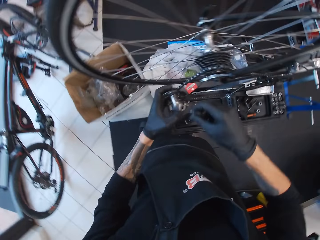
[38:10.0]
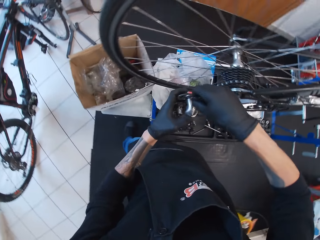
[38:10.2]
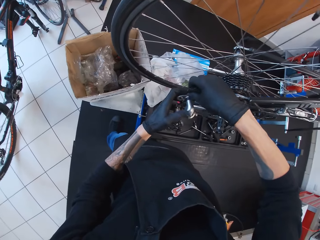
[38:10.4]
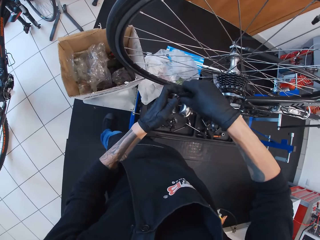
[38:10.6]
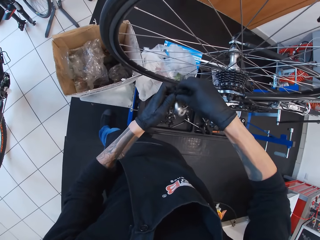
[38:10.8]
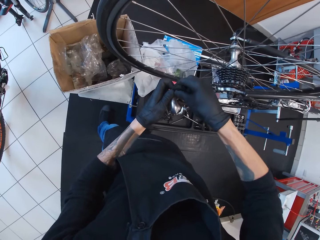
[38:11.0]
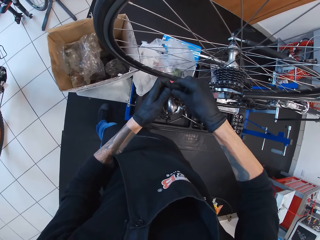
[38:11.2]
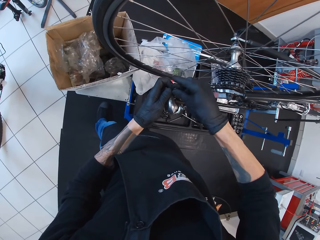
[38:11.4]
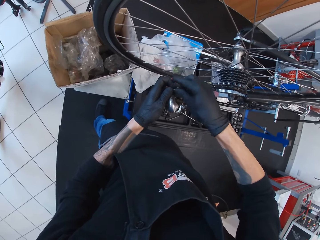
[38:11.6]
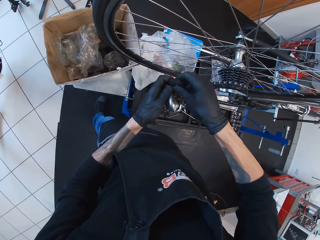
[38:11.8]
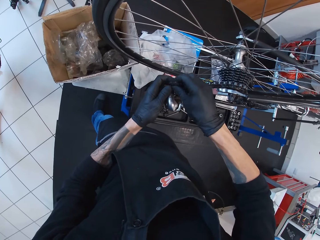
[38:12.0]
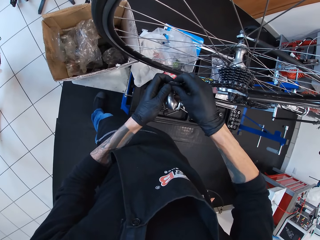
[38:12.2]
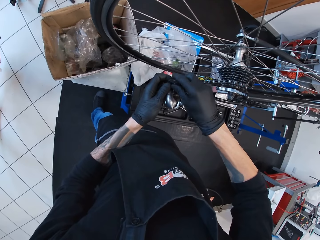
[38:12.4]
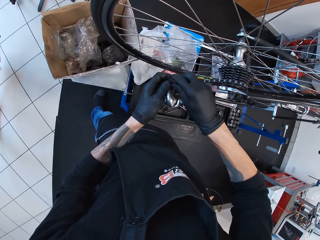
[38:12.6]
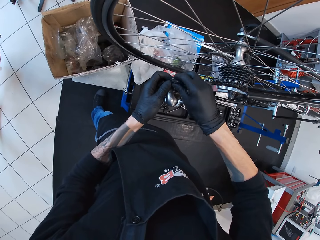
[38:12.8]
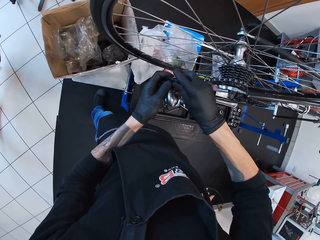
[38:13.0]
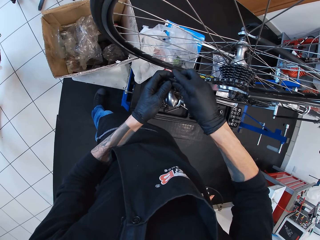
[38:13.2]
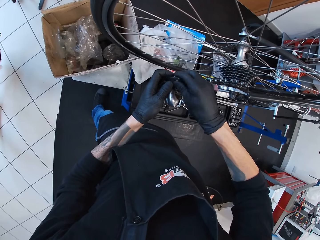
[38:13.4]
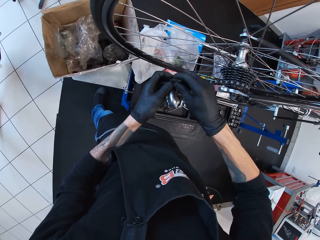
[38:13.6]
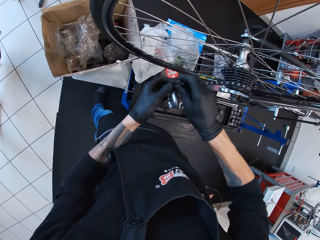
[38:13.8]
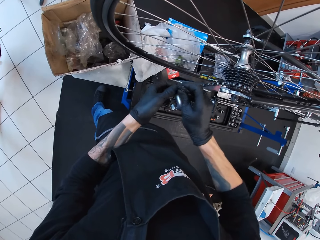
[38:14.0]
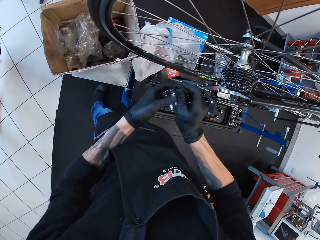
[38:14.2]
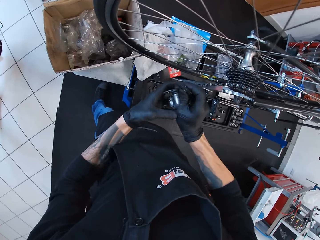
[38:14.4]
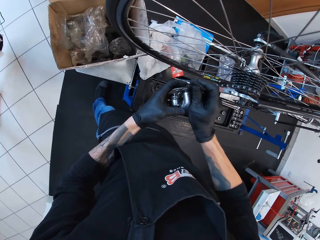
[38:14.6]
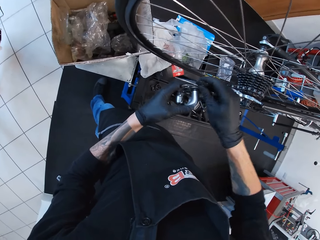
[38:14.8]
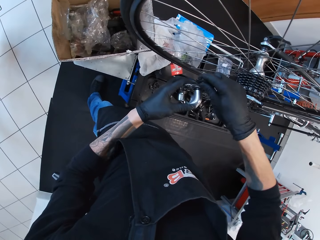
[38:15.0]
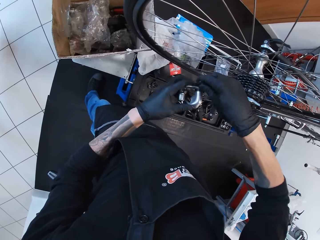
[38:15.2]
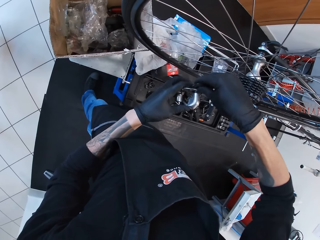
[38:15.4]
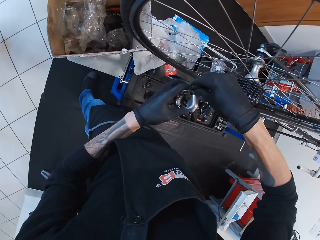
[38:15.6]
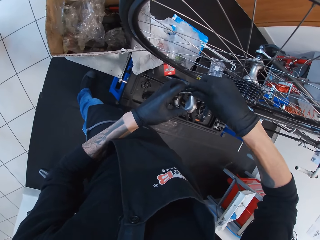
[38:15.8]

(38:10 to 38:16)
The camera wearer fixes the rear derailleur with hands.

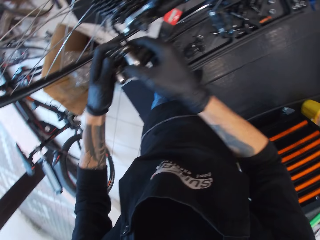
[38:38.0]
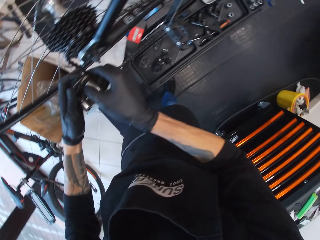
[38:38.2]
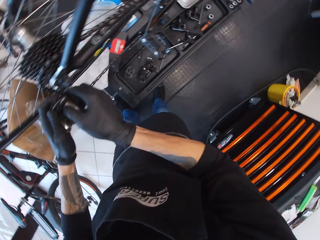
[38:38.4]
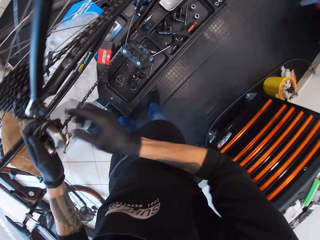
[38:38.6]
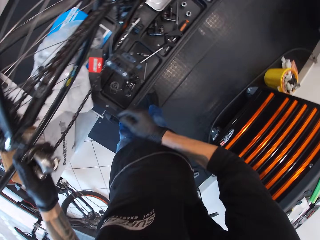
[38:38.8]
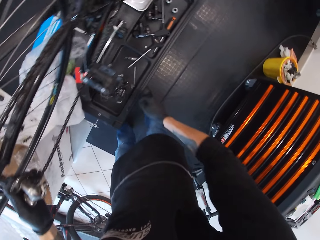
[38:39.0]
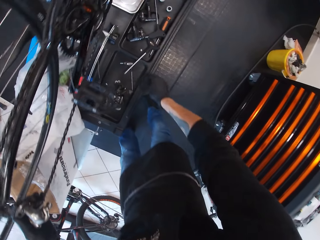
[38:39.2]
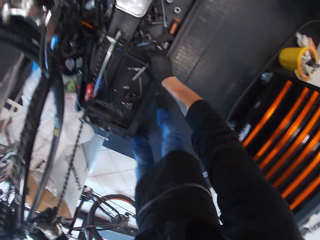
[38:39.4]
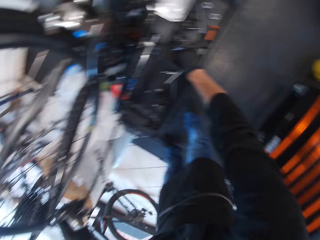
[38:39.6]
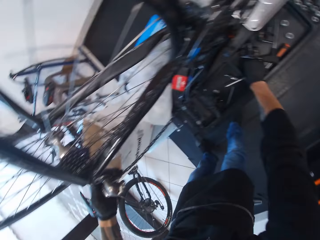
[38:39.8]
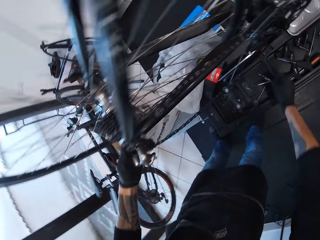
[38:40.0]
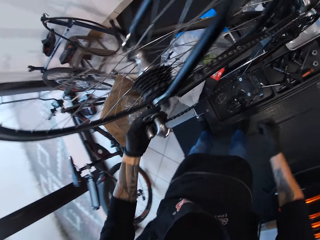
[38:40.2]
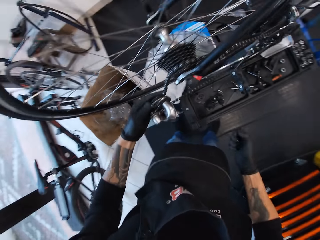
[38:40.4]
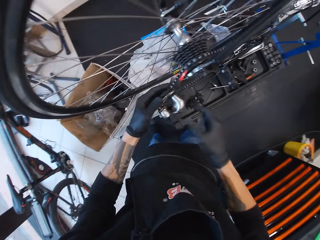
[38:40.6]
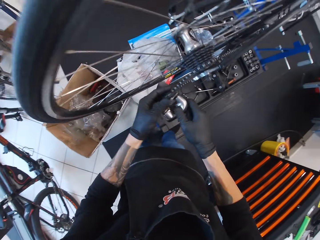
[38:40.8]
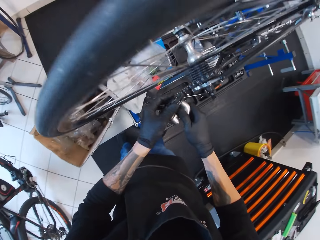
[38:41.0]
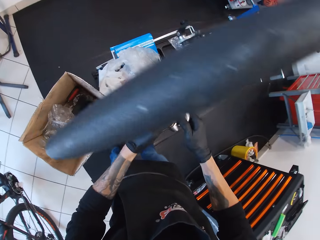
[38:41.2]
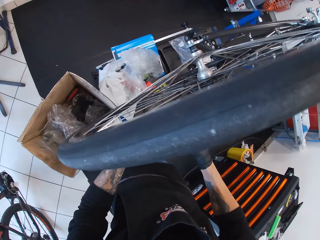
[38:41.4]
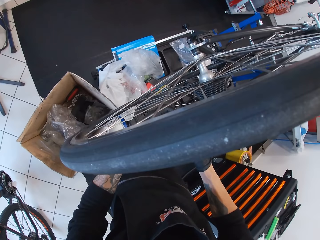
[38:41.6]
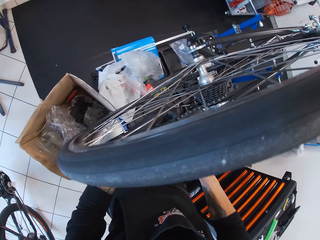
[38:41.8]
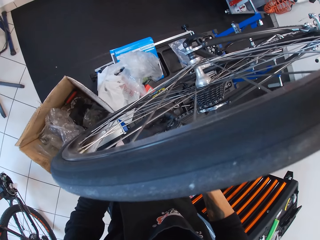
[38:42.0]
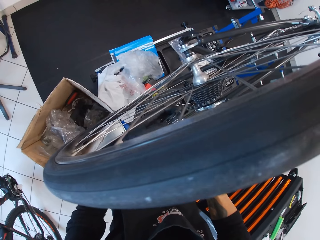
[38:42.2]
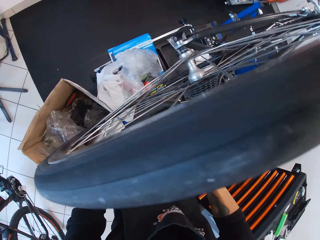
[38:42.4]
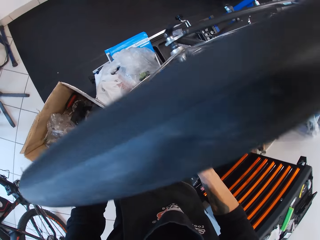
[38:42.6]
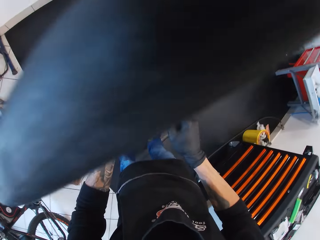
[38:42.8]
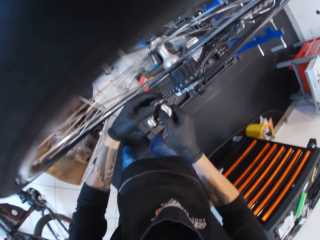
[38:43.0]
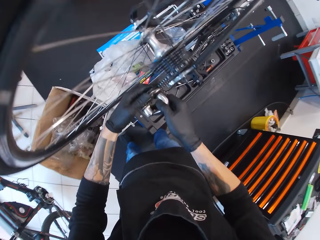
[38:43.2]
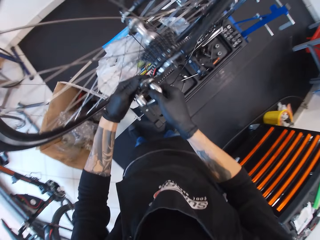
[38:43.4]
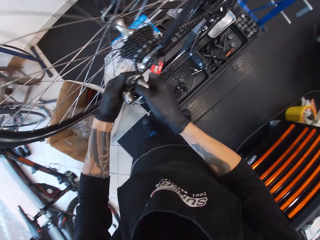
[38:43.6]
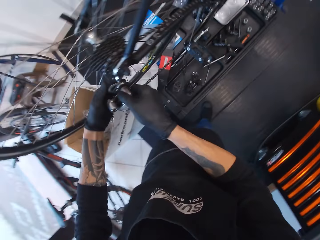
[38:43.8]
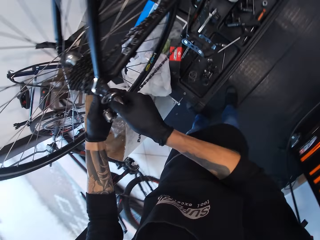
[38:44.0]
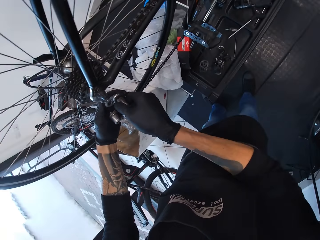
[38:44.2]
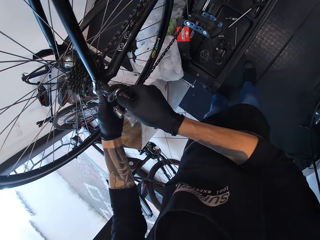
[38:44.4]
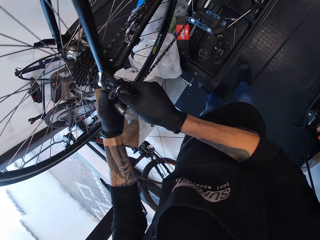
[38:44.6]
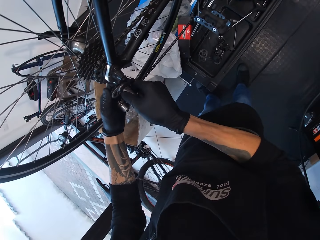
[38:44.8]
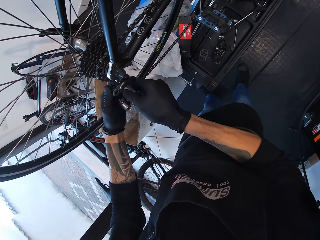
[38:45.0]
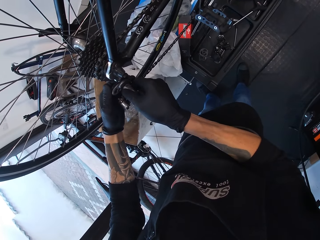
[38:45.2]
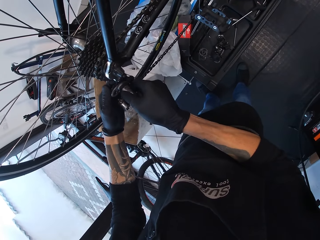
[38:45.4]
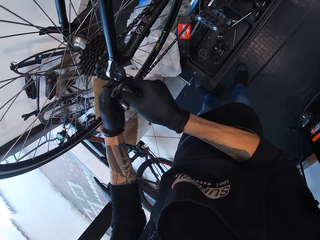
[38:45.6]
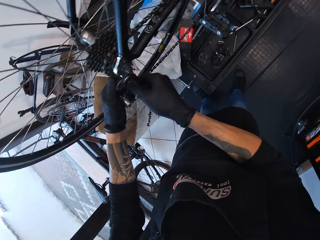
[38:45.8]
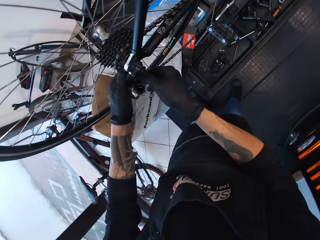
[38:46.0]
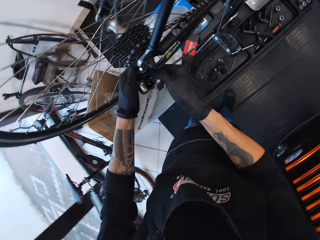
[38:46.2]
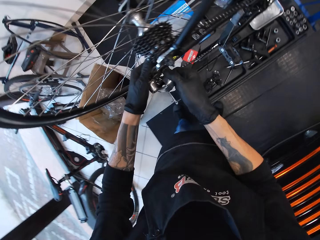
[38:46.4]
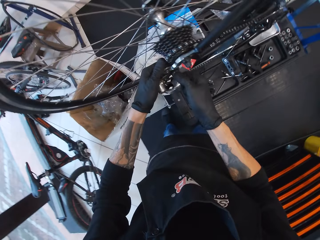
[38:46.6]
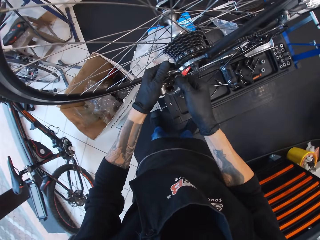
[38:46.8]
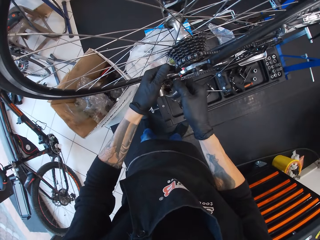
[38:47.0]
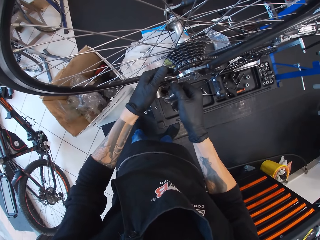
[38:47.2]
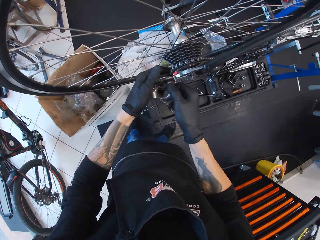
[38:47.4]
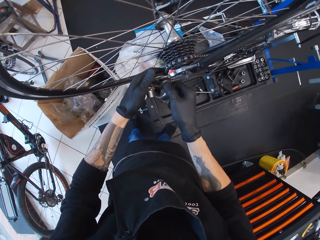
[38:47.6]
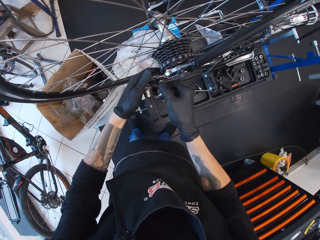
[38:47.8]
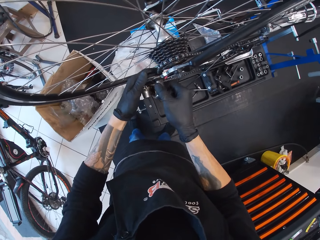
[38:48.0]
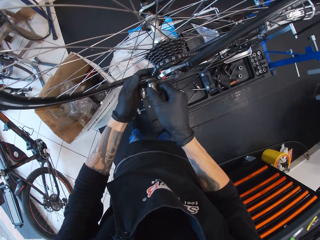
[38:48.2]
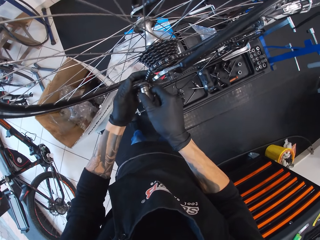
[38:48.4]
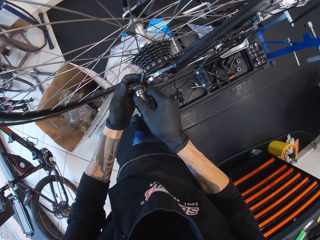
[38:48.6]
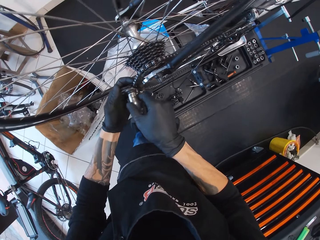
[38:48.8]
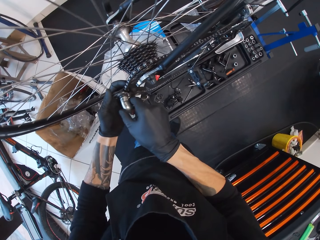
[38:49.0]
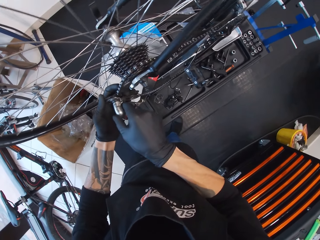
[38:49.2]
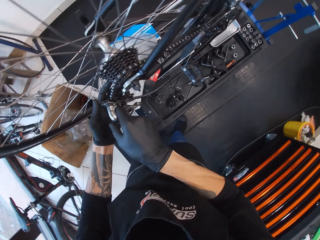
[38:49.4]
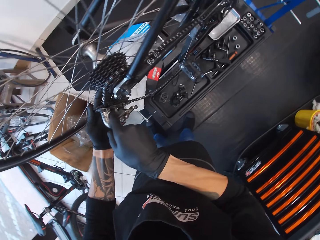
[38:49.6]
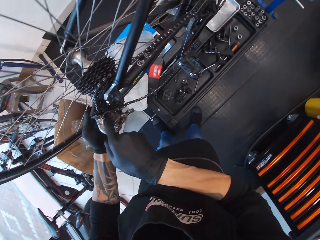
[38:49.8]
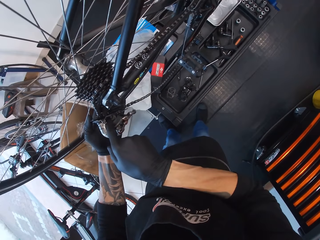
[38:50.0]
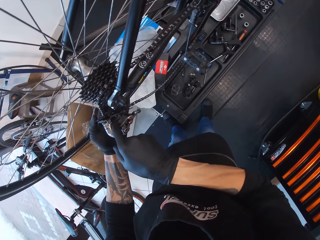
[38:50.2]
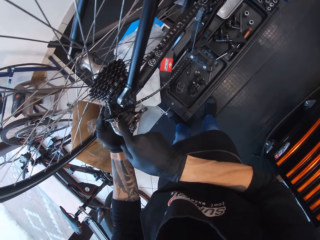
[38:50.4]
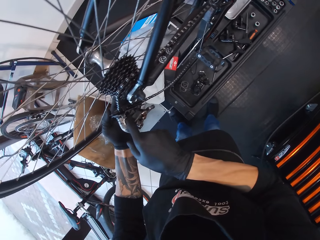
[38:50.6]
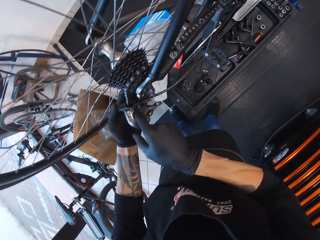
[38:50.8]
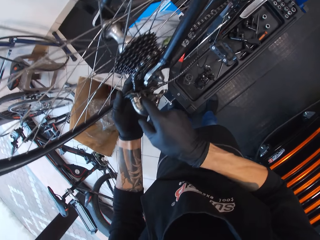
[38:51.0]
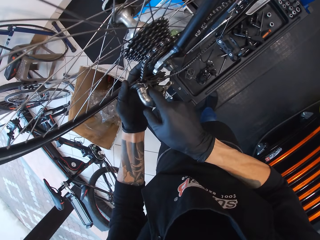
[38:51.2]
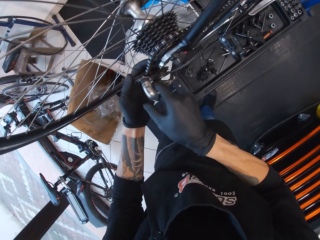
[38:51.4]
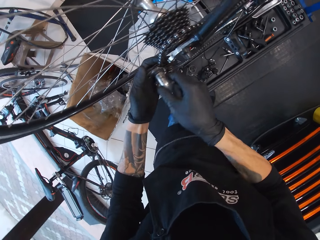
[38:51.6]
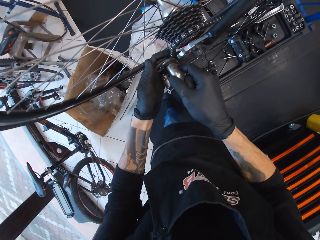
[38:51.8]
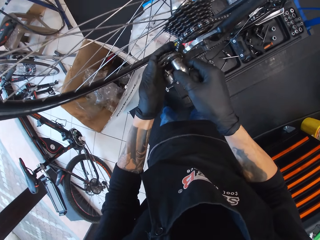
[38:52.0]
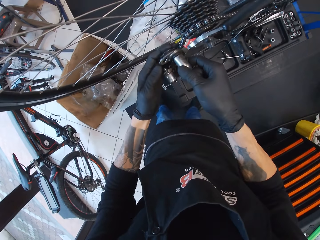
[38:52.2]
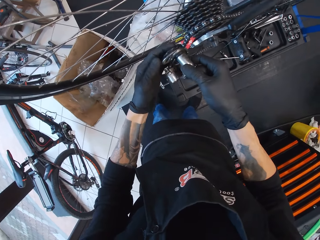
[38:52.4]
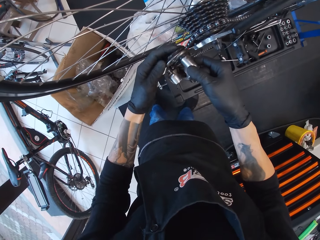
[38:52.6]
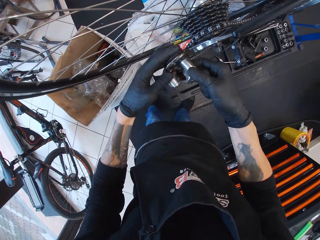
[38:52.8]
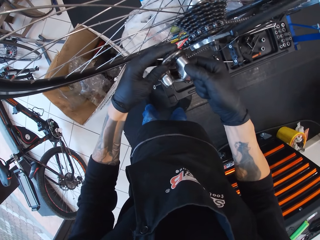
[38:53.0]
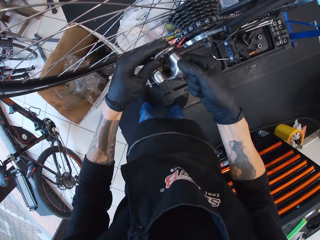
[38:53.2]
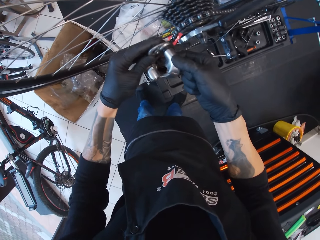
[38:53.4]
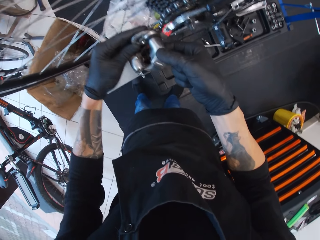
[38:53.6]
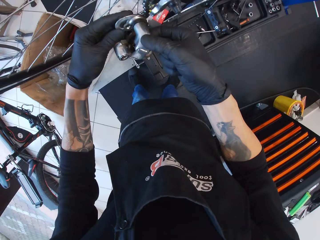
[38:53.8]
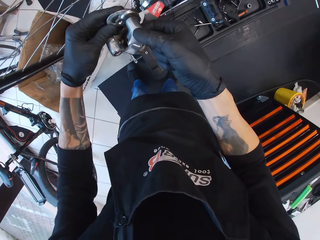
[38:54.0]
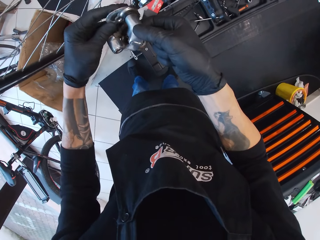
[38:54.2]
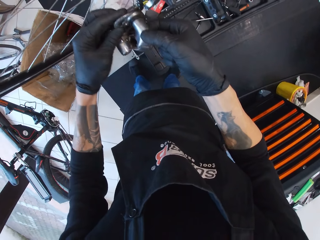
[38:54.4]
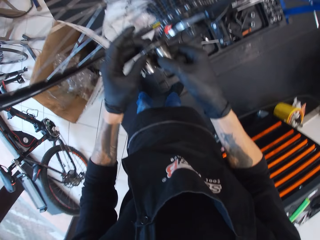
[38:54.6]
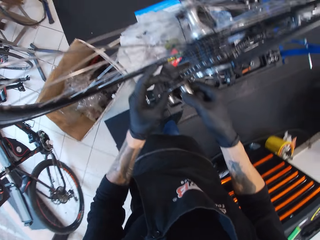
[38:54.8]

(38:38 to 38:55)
The camera wearer picks something down. They fix the rear derailleur with hands.
